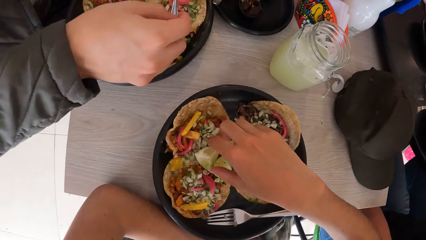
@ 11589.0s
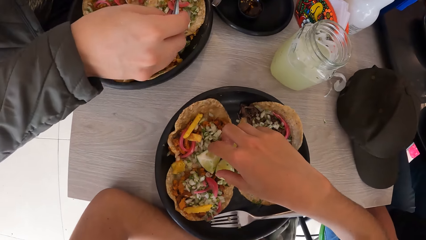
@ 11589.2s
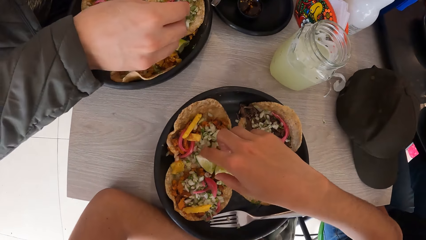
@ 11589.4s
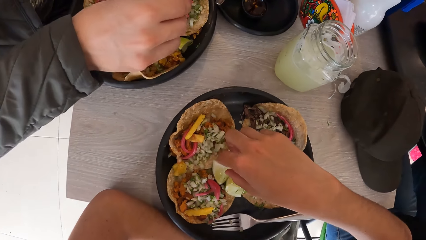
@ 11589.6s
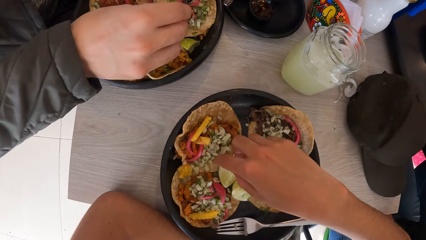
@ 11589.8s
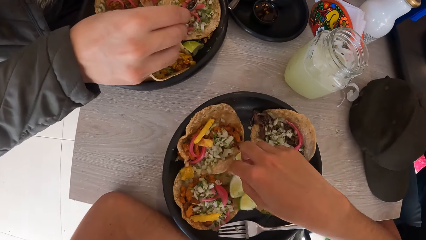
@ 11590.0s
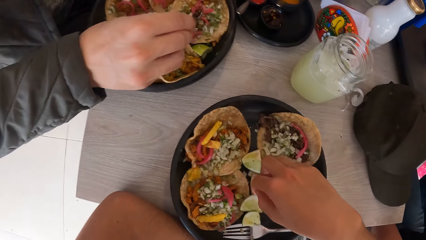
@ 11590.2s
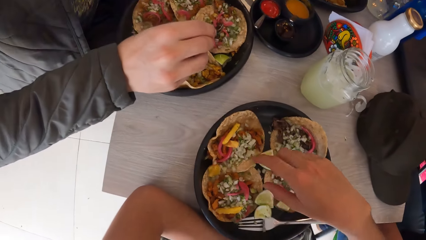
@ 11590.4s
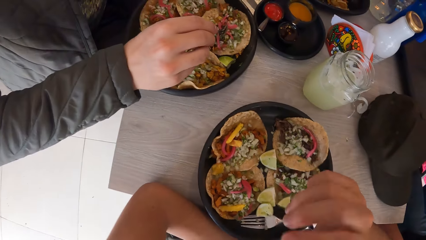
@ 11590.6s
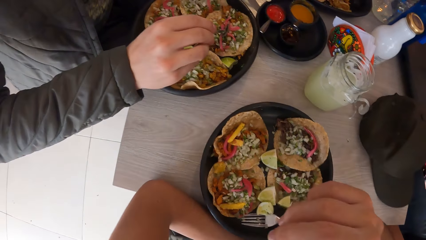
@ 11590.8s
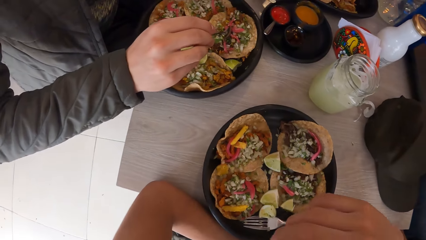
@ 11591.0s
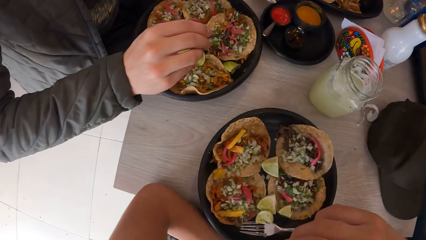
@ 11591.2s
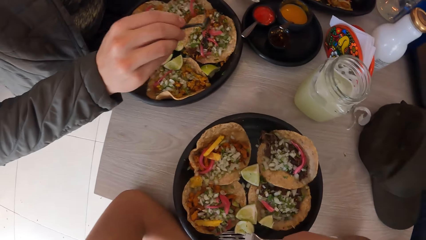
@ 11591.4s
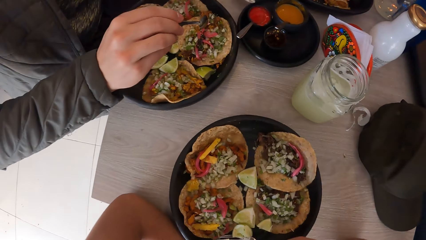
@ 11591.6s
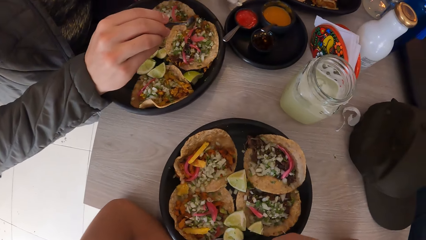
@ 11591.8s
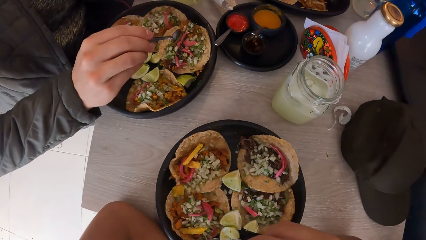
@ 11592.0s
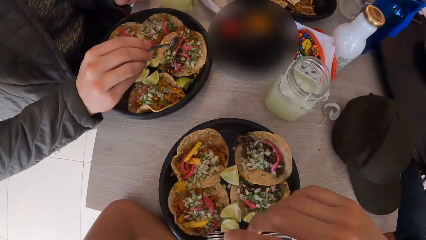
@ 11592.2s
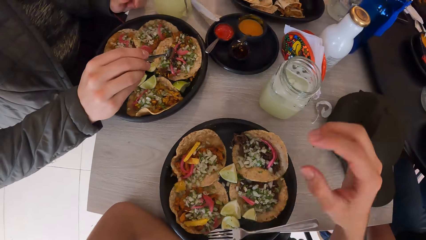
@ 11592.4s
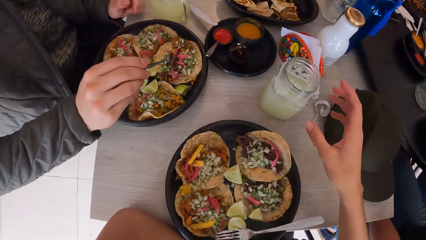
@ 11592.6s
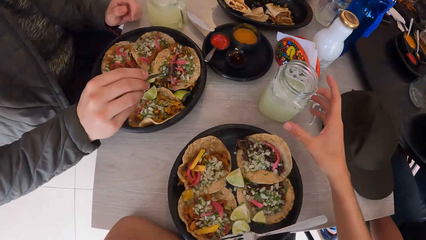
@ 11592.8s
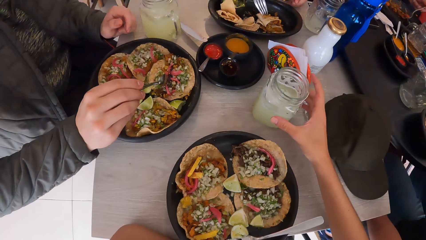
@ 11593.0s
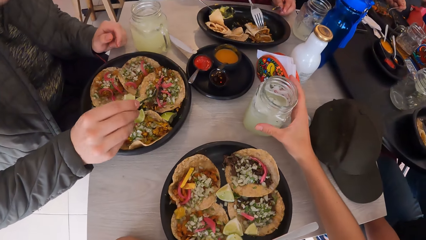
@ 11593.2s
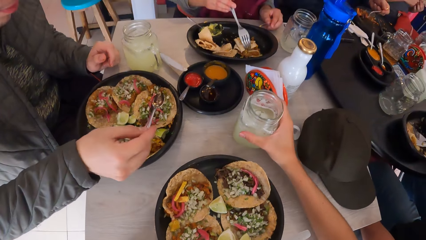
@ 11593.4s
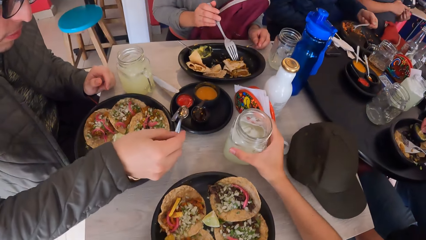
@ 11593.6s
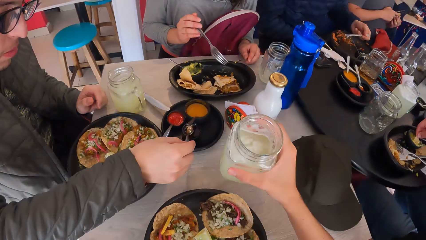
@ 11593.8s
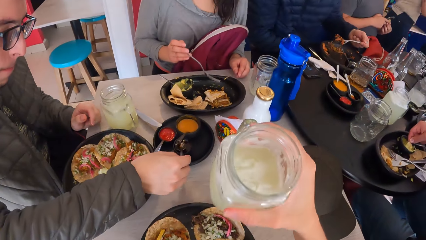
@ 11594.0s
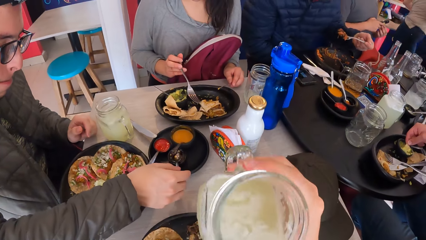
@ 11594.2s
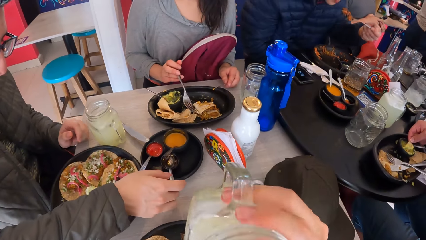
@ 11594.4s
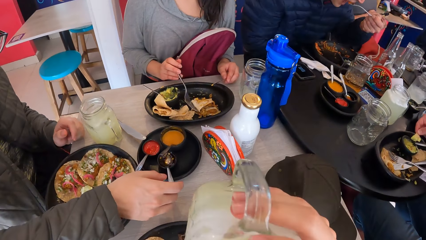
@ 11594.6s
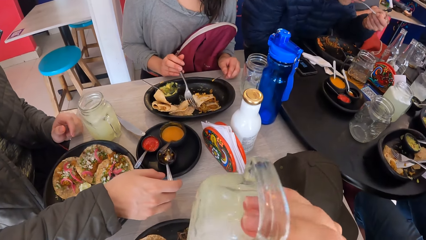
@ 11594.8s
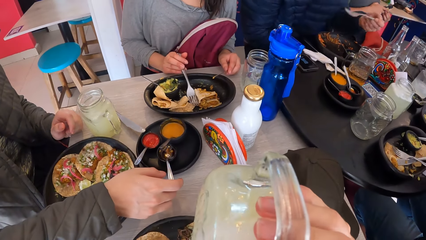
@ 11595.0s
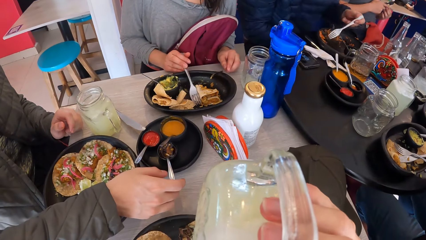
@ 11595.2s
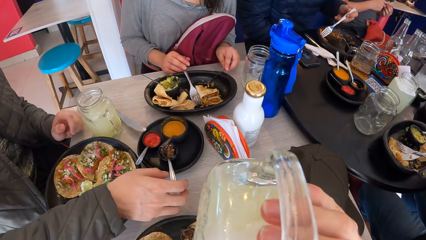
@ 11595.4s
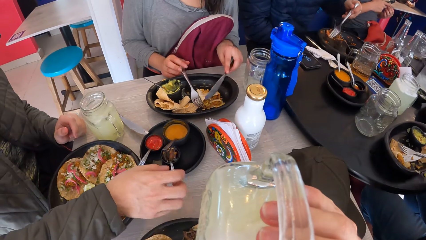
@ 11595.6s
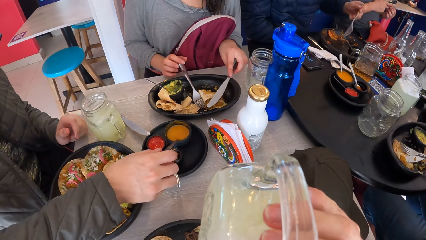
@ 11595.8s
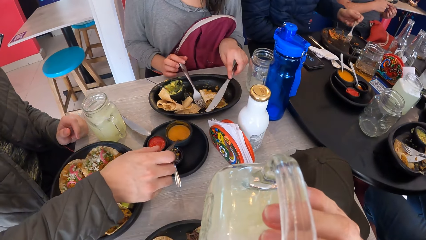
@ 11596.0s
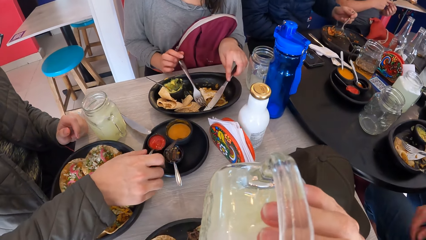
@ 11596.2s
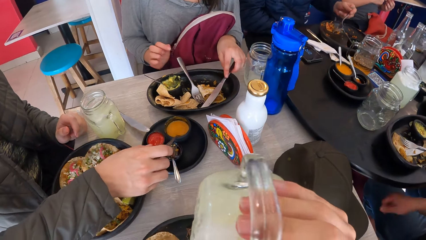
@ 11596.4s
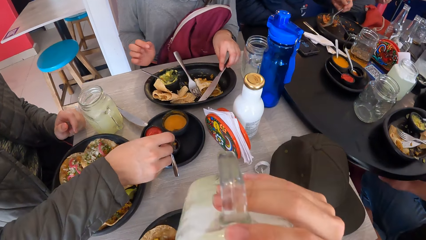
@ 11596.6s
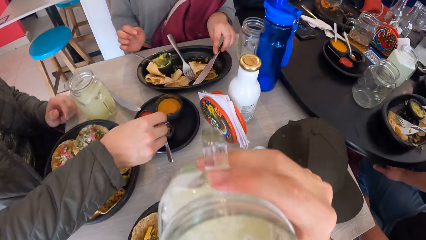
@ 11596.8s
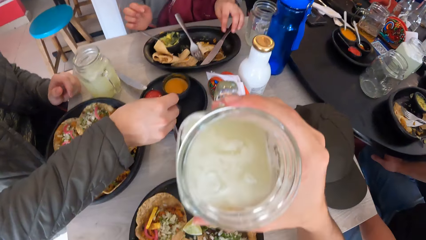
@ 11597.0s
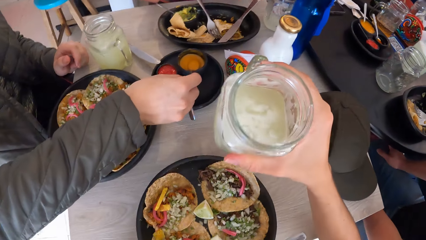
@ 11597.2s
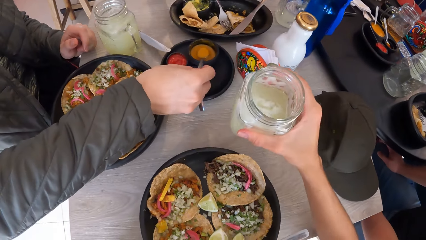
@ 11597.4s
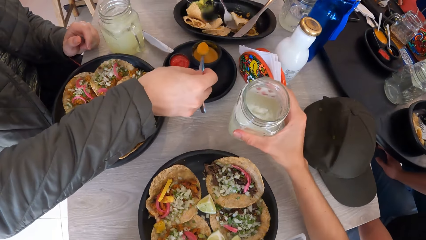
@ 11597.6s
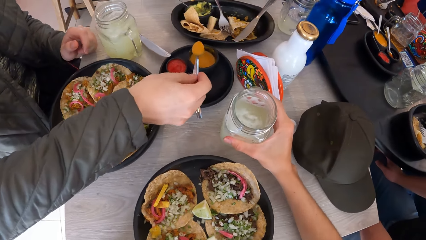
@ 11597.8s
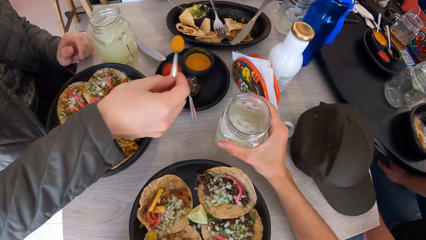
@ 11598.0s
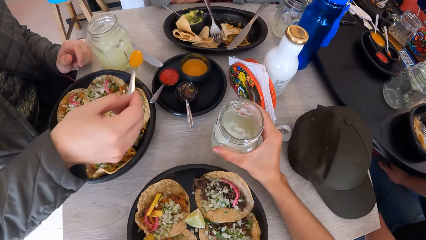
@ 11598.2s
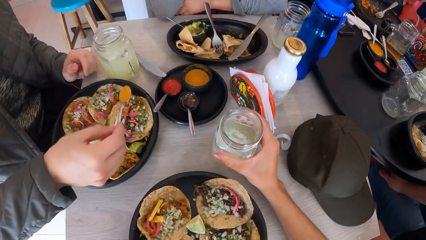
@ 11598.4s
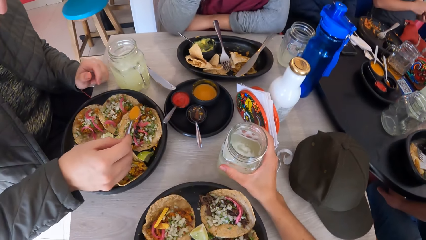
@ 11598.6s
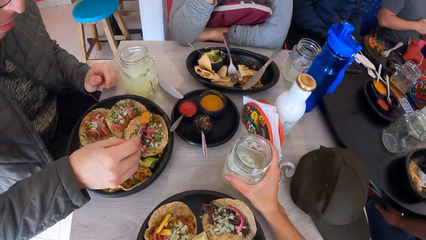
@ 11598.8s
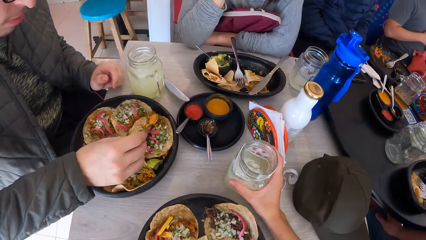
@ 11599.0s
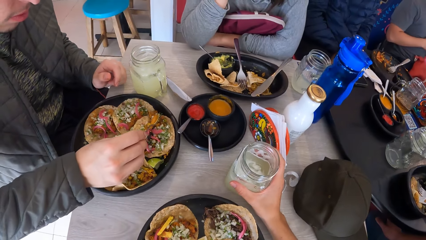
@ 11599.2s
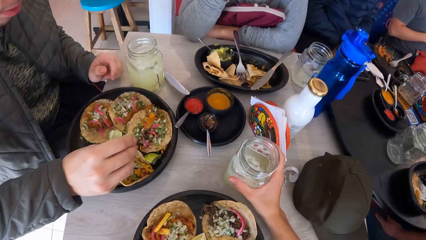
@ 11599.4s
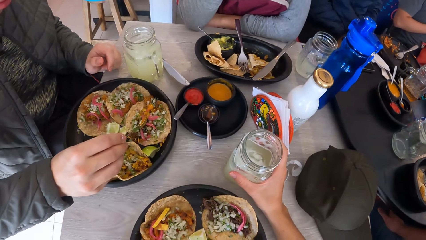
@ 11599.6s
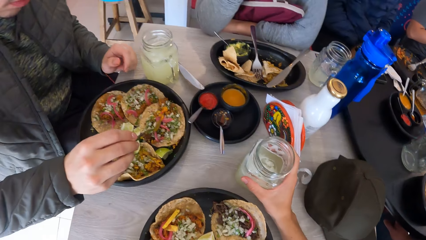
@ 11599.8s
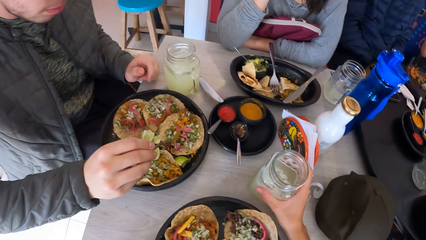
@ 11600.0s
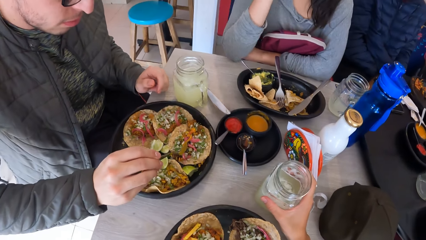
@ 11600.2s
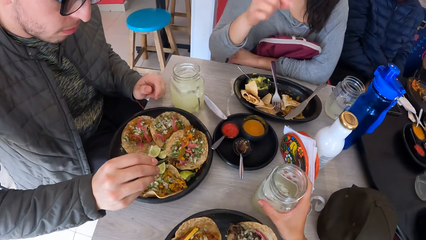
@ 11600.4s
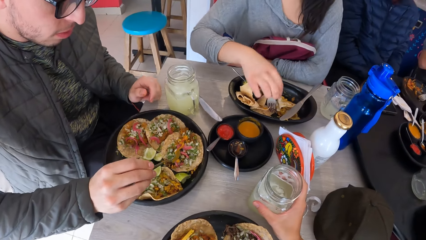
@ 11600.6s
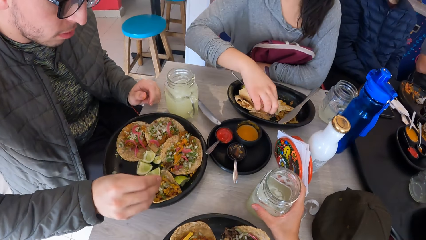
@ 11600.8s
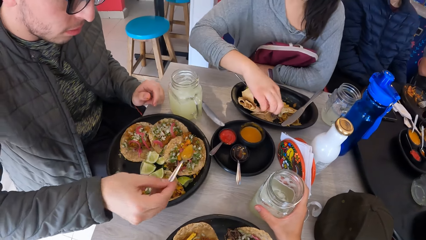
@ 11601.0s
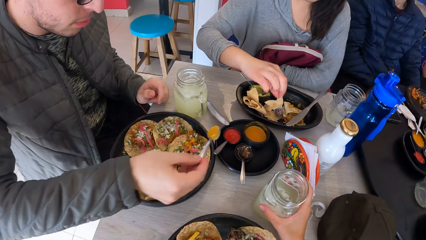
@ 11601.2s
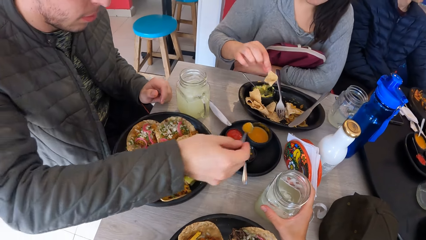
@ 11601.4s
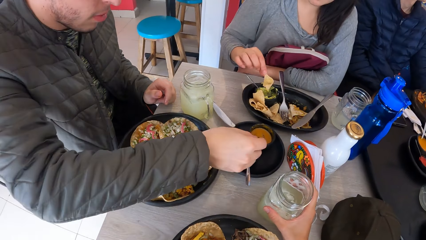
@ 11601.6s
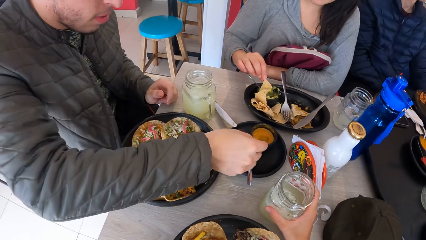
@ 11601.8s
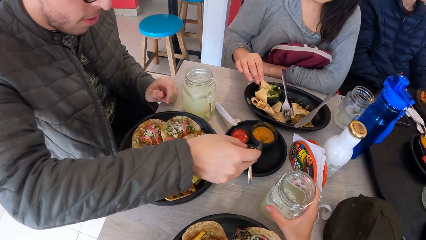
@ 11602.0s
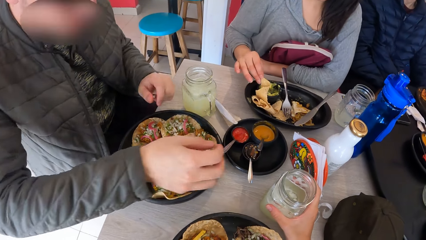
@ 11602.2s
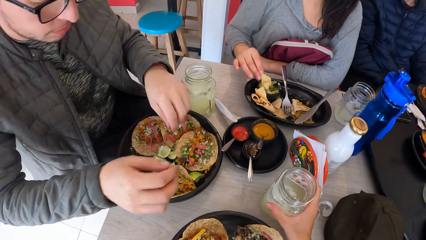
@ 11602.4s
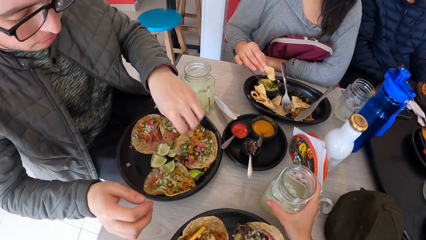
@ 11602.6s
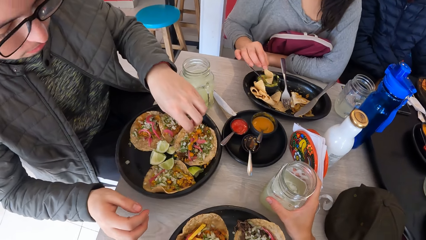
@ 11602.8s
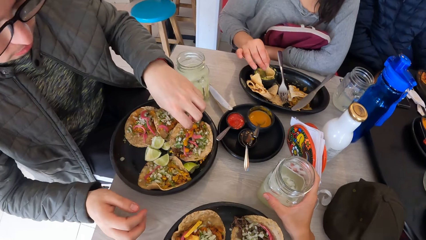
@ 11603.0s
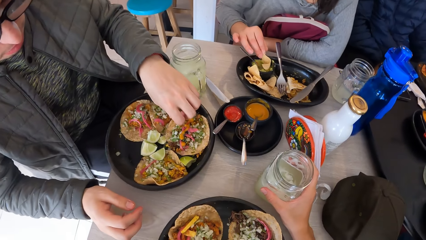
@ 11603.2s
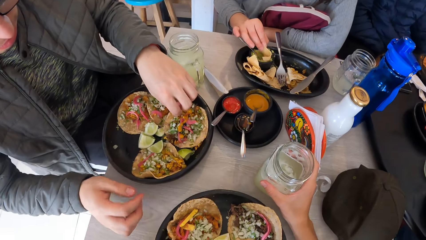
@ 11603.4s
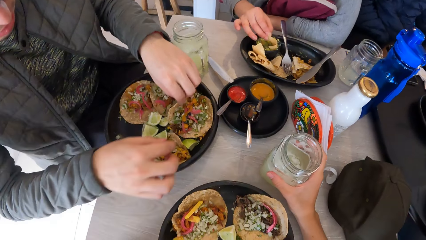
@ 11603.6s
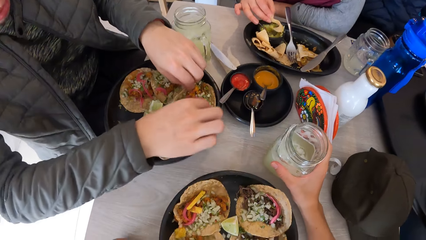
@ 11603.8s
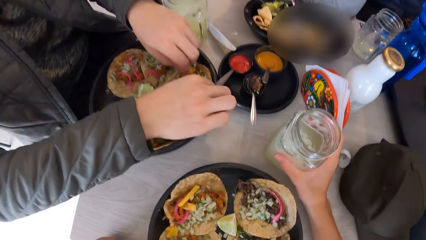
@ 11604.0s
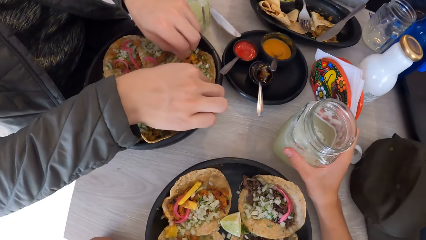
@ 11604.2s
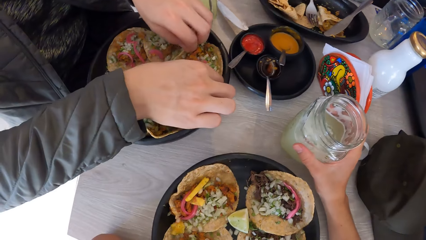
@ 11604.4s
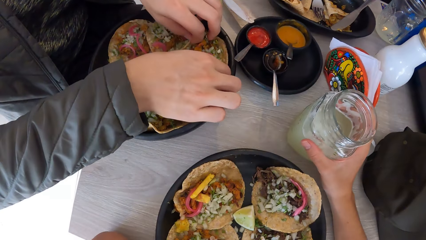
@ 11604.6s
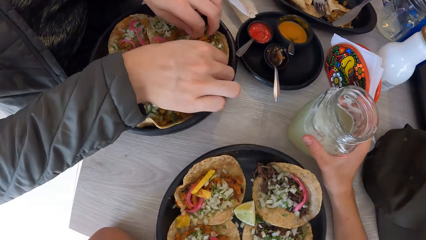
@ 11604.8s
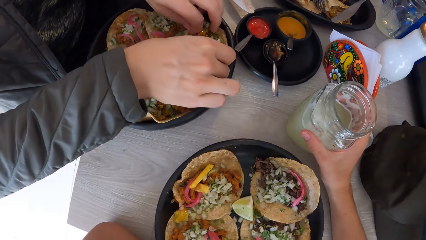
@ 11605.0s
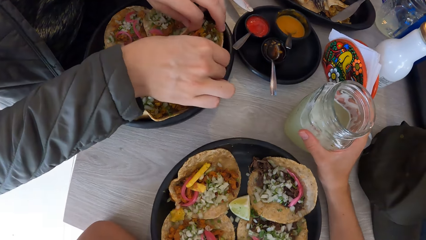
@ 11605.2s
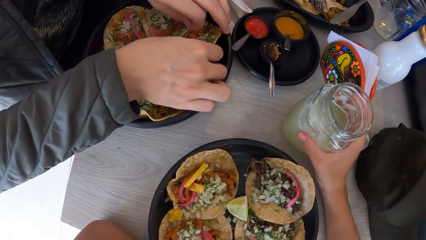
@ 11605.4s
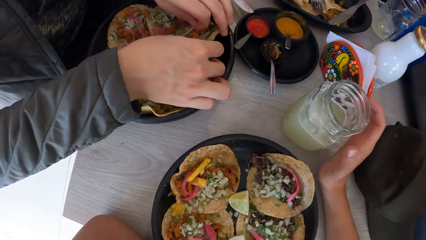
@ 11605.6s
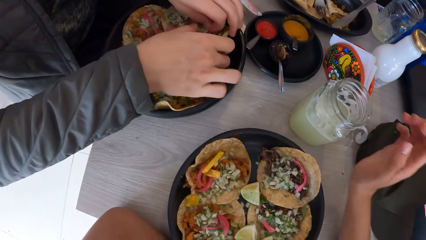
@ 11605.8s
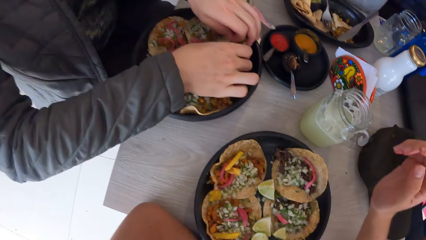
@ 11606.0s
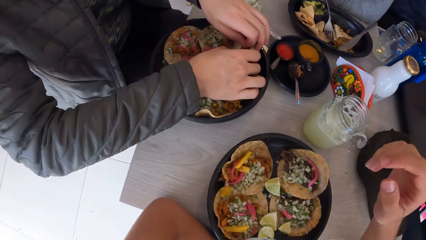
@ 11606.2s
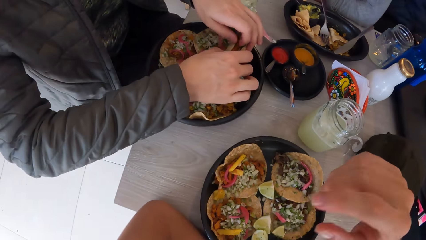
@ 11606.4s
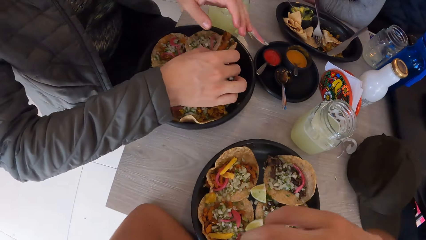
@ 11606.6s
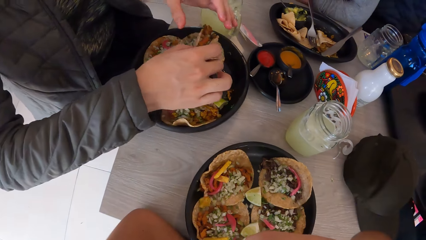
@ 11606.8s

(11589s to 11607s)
The camera wearer moves lemon pieces. A man puts sauce on the taco on the plate on the table with the spoon in his right hand. The camera wearer picks up a piece of lemon on the plate on the table with his right hand. He eats the piece of lemon with his right hand. He picks up the cup or mug from the table with his right hand. Another man picks up taco from the plate on the table with the fork in his left hand and eats taco with the fork in his left hand. The first man drops the spoon in the bowl on the table with his right hand. The camera wearer drinks margarita from the cup in his right hand. A woman drops the fork on the plate on the table with her right hand and drops the knife on the plate on the table with her left hand. The first man serves sauce from the bowl on the table with the spoon in his right hand. The camera wearer drops the cup on the table with his right hand. The first man puts sauce on the taco on the plate on the table with the spoon in his right hand. The woman picks up a taco from the plate on the table with her right hand. The first man drops the spoon in the bowl on the table with his right hand. He picks up the taco from the plate on the table with both hands. The camera wearer holds the mug.
